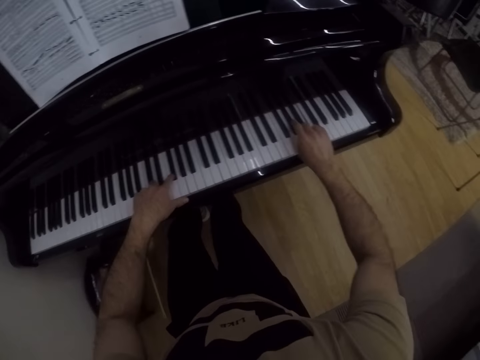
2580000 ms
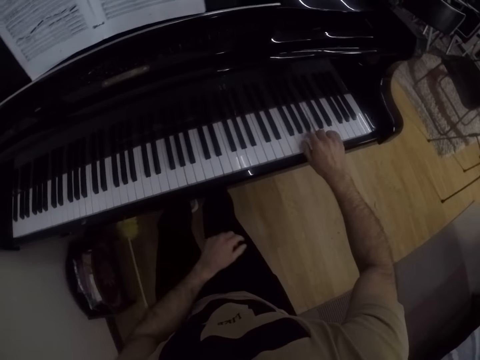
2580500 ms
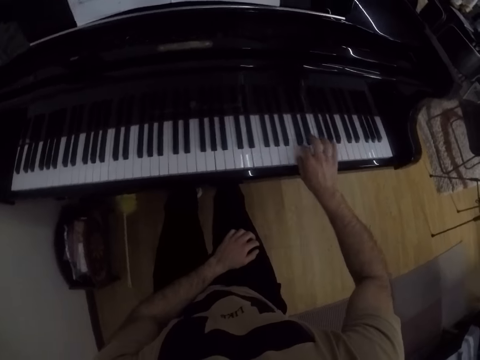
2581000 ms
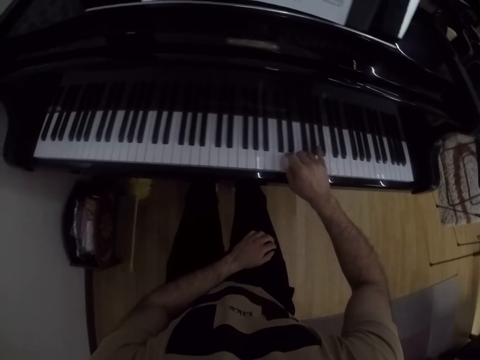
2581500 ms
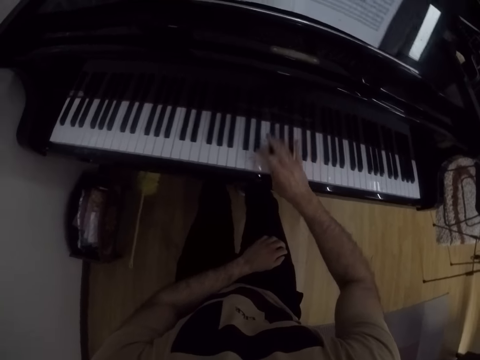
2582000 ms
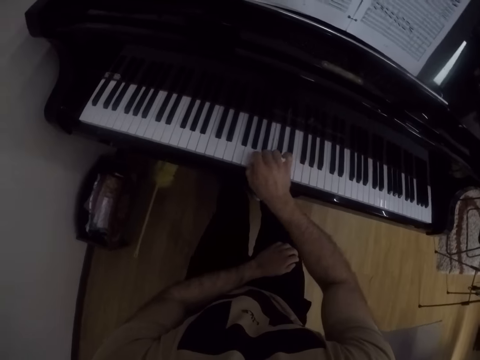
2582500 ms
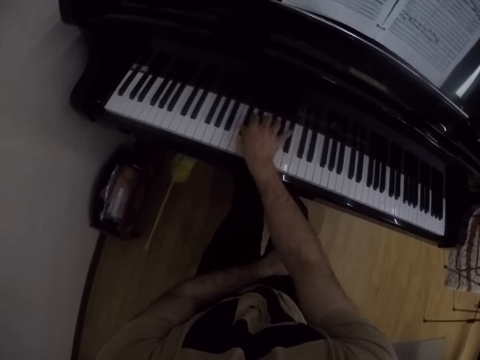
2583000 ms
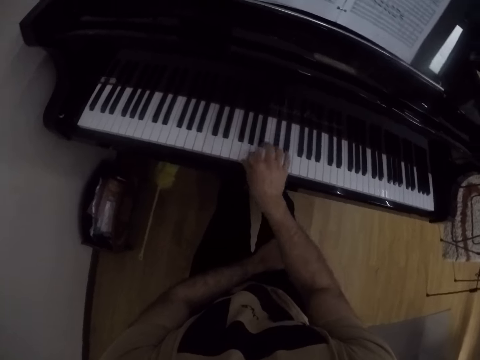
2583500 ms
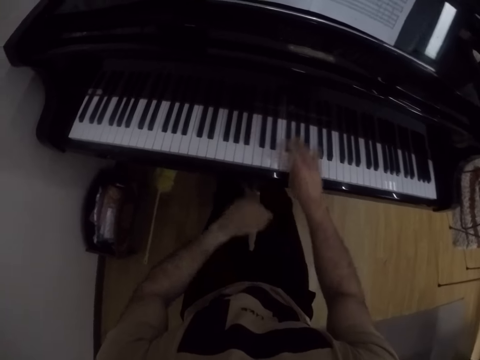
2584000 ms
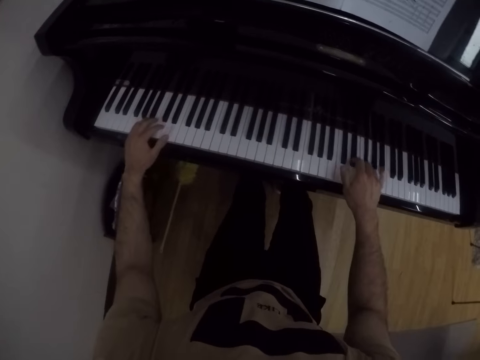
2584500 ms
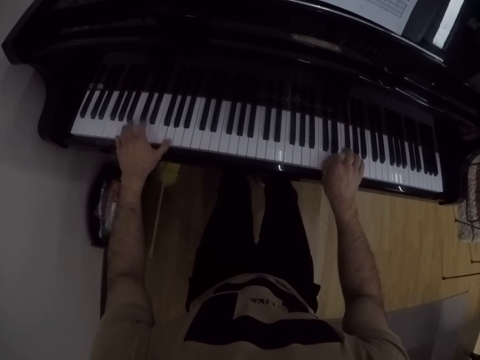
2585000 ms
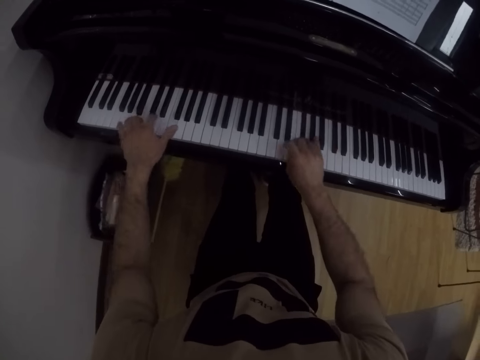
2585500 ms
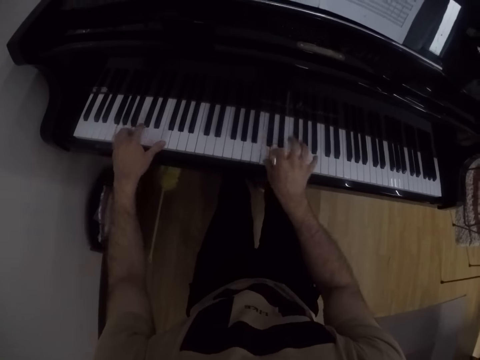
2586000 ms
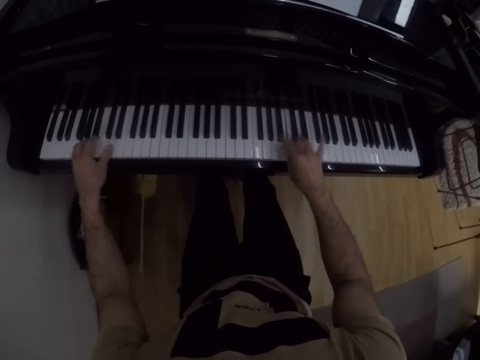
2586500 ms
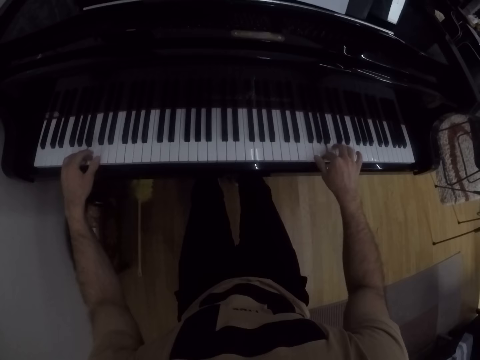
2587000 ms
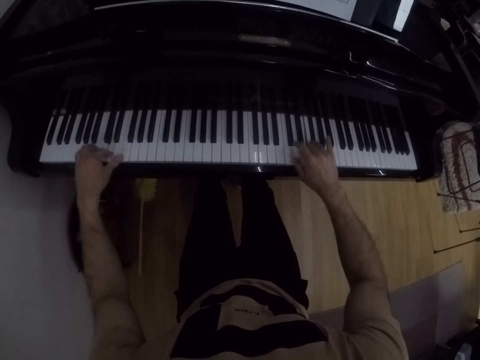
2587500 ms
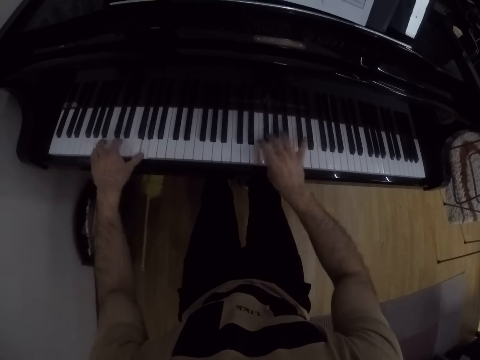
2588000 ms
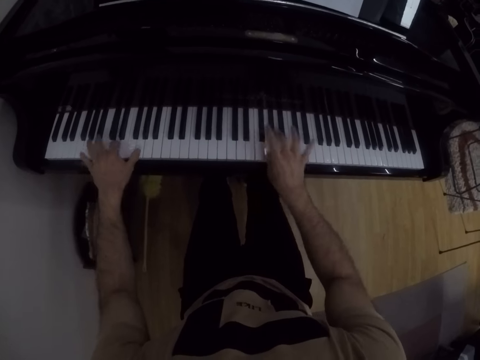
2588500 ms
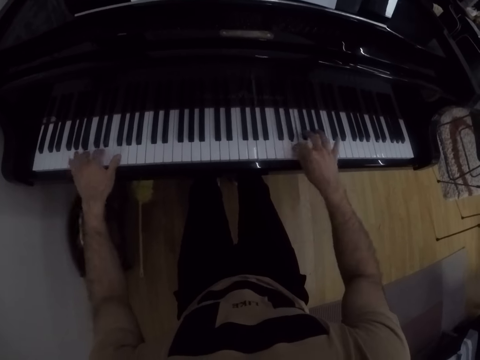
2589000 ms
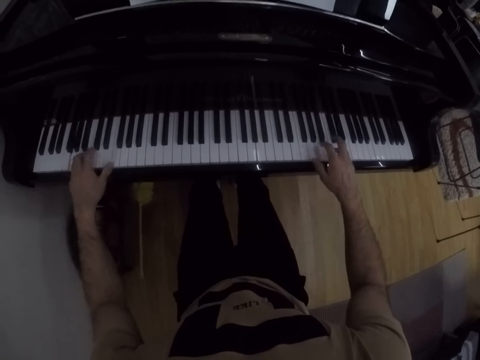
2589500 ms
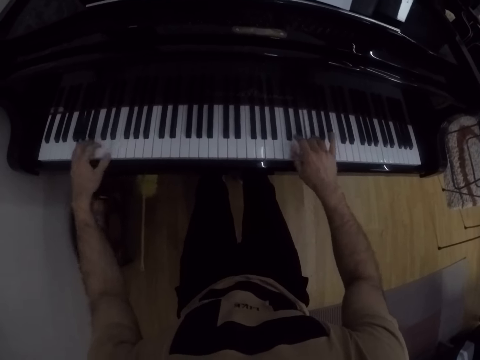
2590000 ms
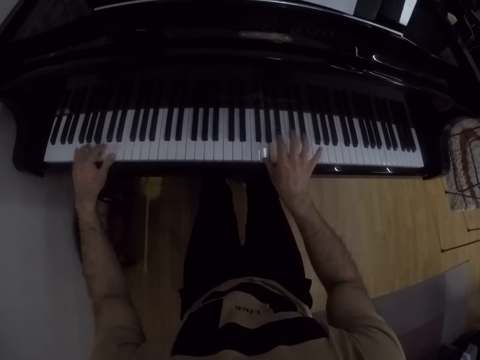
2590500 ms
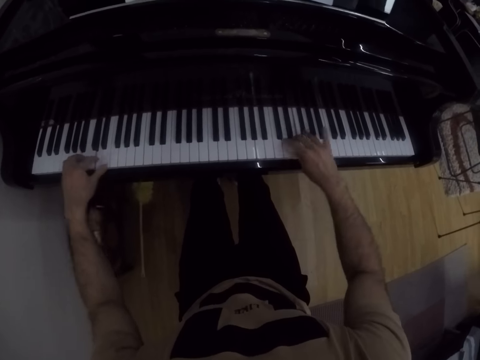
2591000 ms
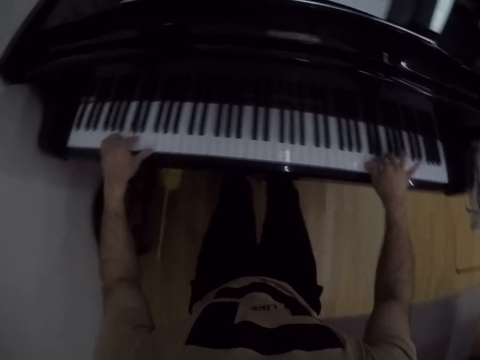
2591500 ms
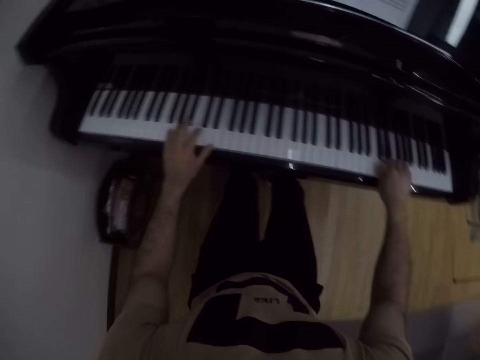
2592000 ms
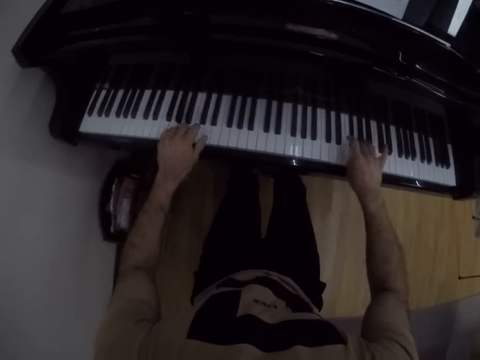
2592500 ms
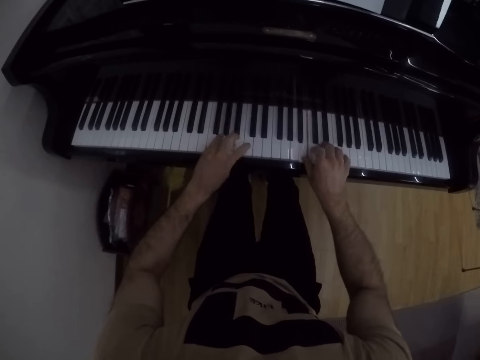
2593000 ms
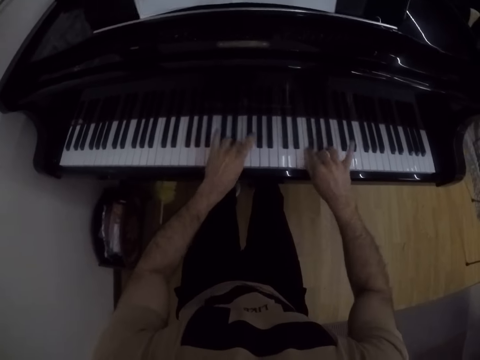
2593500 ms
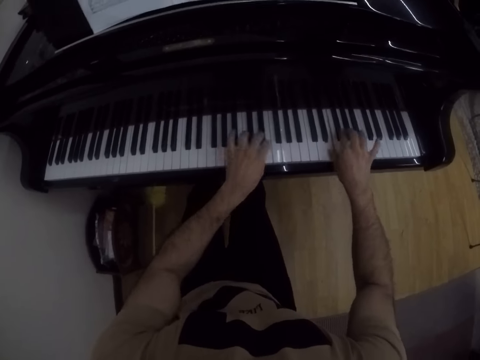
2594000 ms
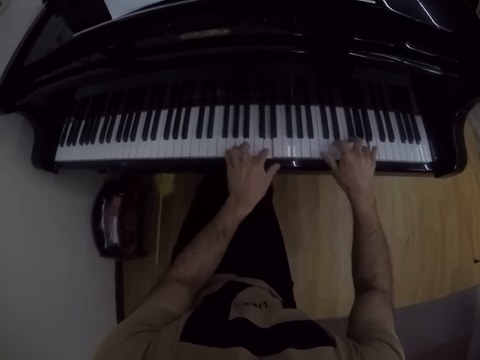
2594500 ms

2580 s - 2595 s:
The camera wearer places his left hand on his thigh. He plays the piano with his right hand. He places his left hand on the piano. He plays the piano with both his hands.

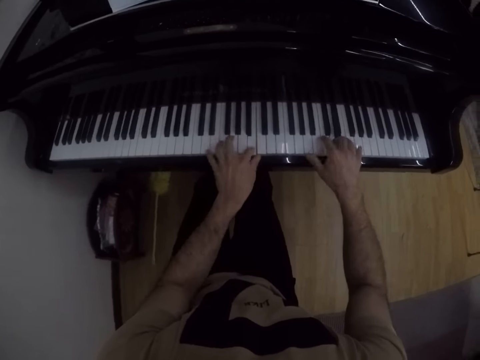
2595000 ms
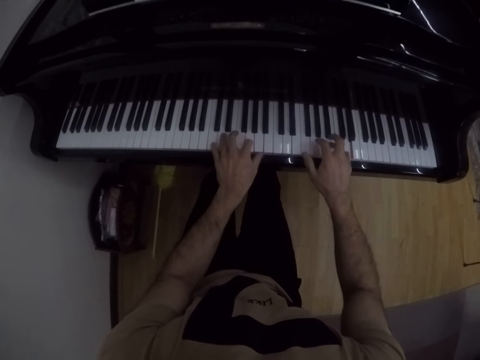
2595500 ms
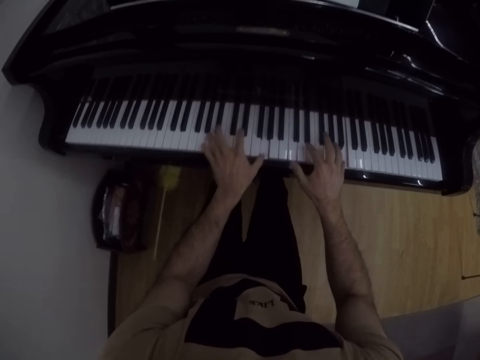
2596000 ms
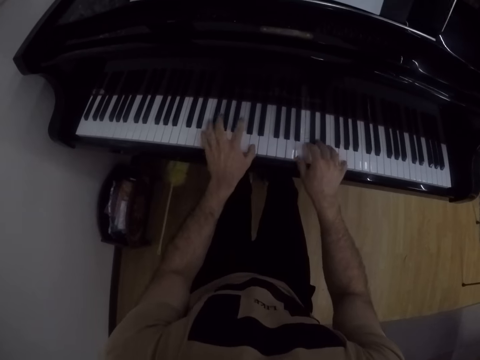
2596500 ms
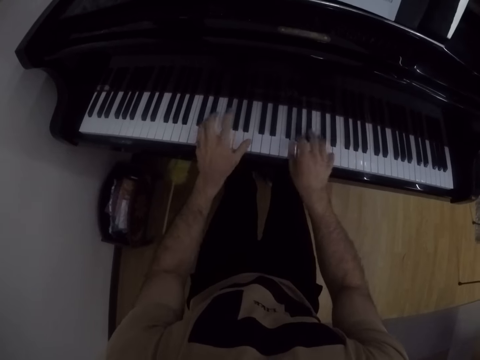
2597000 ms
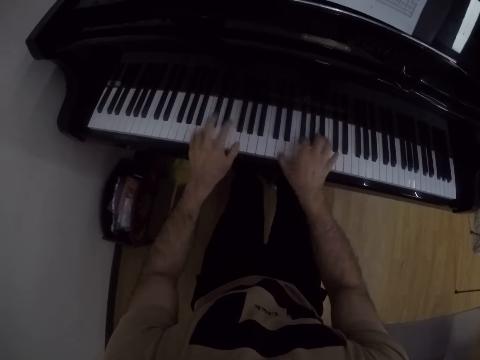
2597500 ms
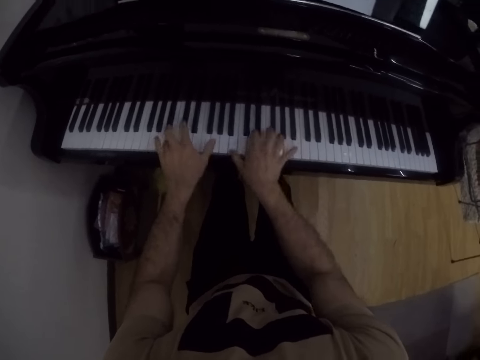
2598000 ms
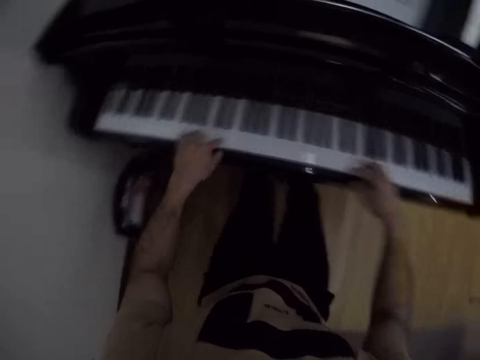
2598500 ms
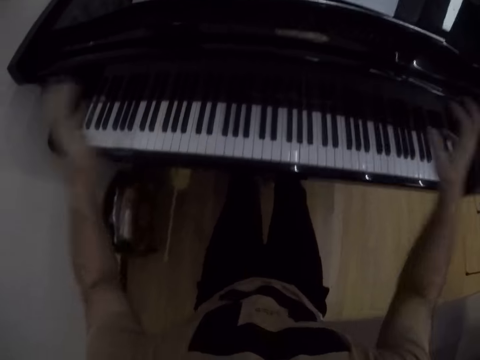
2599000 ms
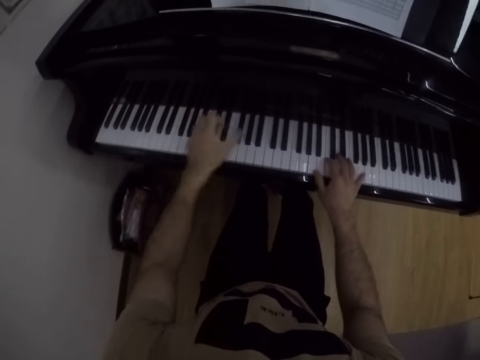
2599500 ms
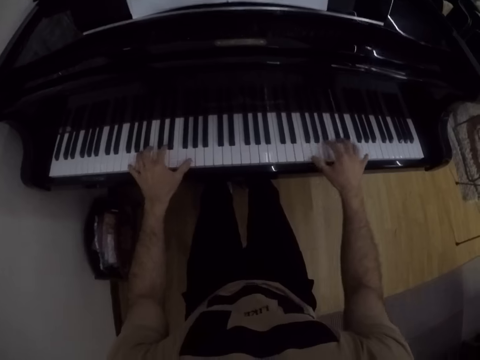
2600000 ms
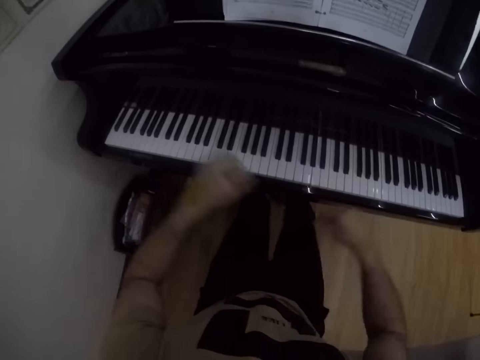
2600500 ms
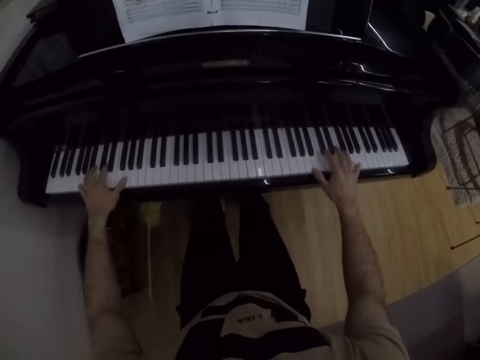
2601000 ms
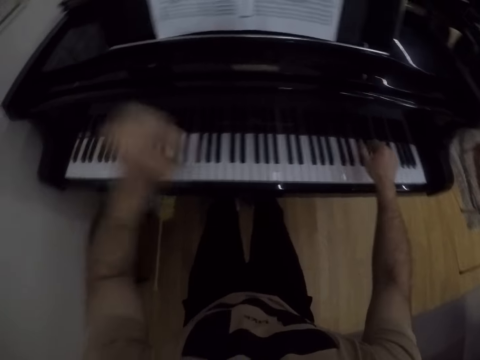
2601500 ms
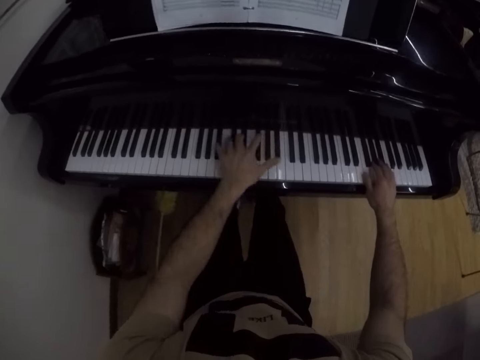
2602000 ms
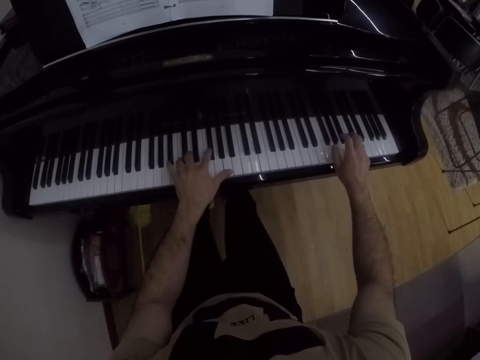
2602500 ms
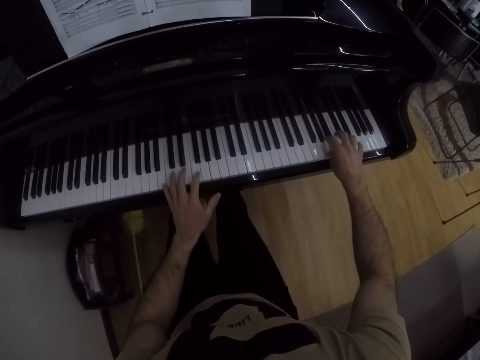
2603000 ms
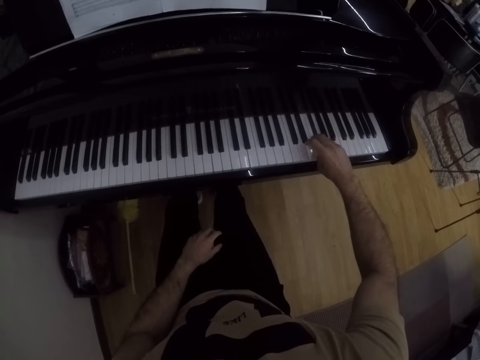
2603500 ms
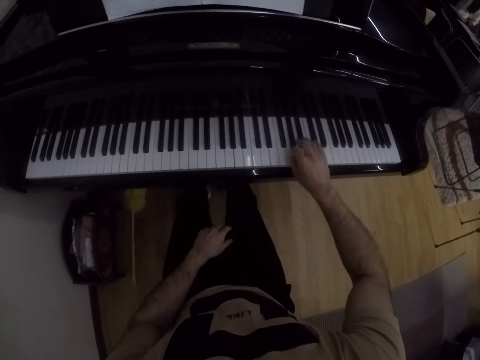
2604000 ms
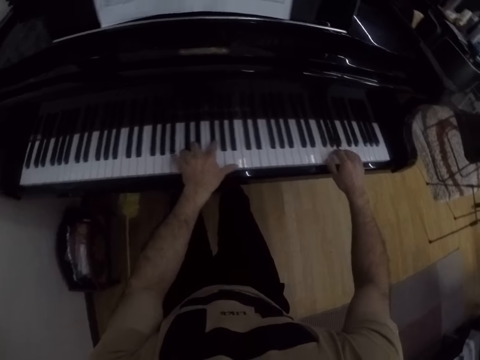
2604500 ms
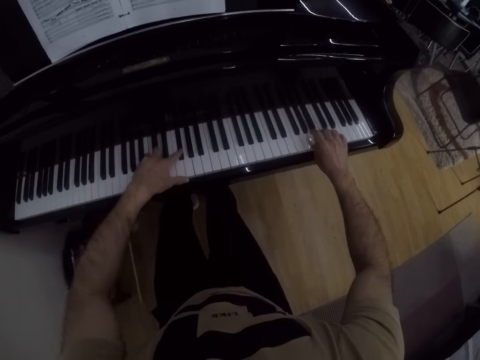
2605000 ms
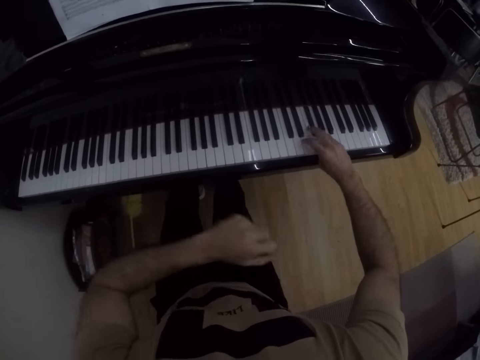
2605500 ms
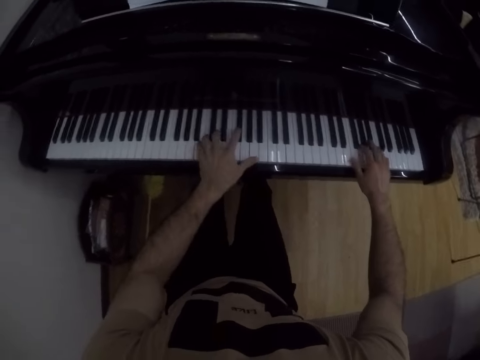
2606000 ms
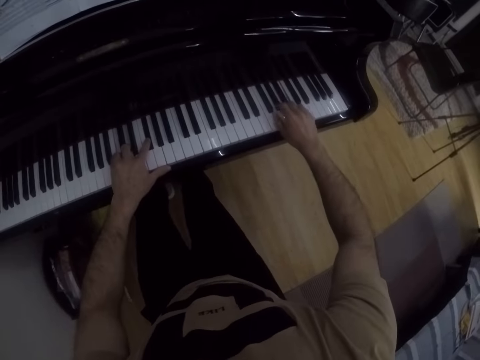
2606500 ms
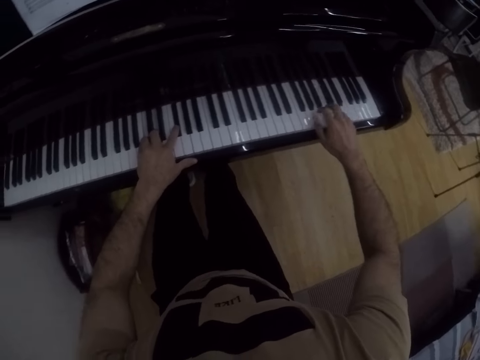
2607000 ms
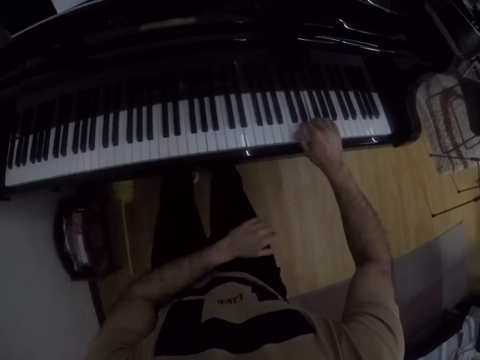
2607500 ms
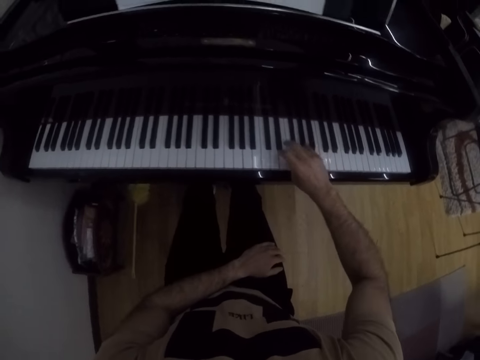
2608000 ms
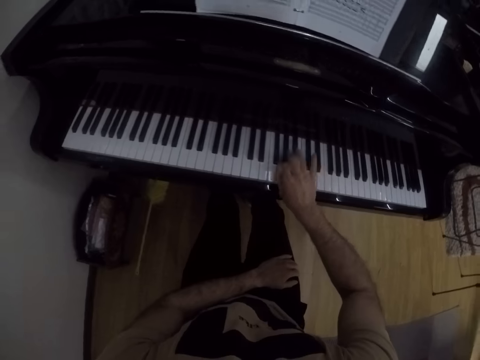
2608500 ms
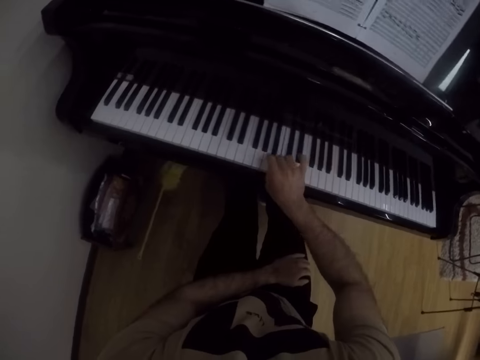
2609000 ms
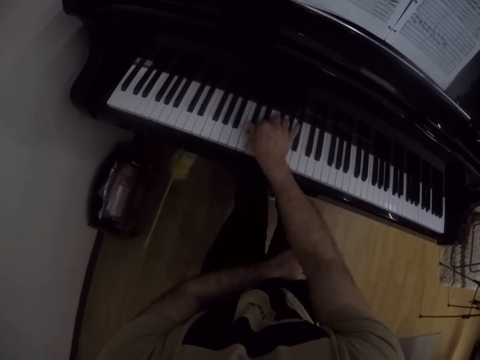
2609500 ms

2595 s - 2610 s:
The camera wearer plays the piano with both hands. He does so repeatedly. He places his left hand on his thigh. He plays the piano with his right hand. He places his left hand on the piano. He plays the piano with both his hands. He places his left hand on his thigh. He plays the piano with his right hand. He places his left hand on the piano. He plays the piano with both his hands. He places his left hand on his thigh. He plays the piano with his right hand.
